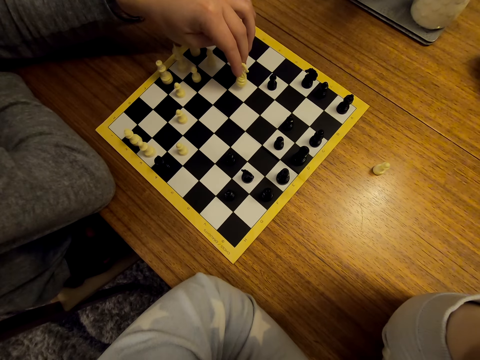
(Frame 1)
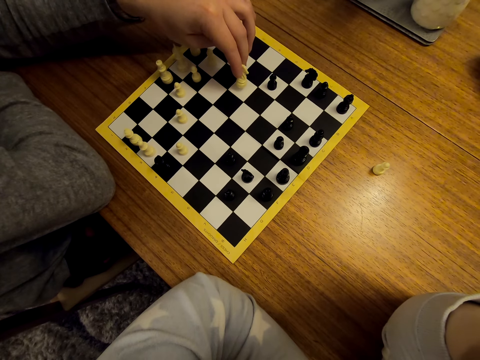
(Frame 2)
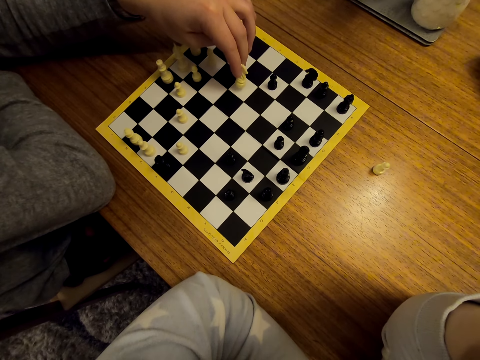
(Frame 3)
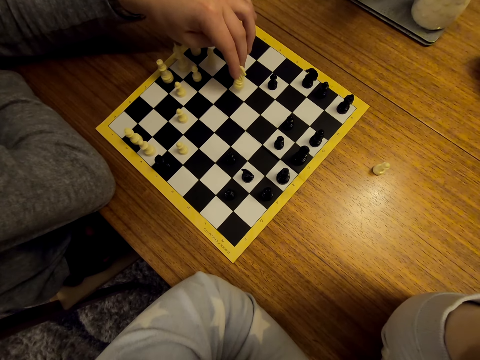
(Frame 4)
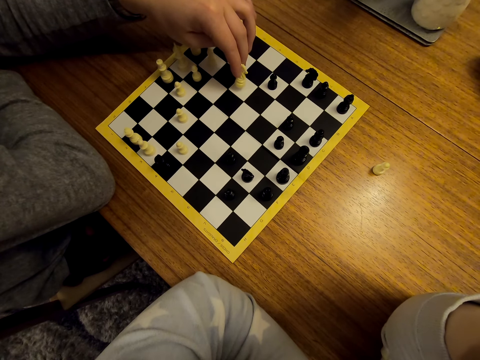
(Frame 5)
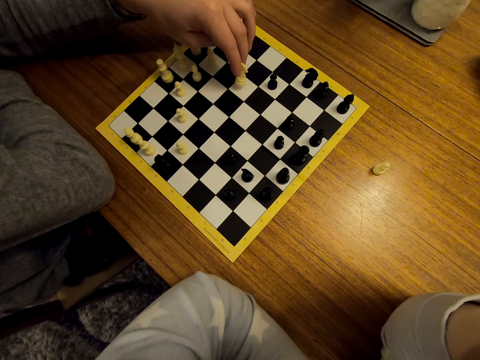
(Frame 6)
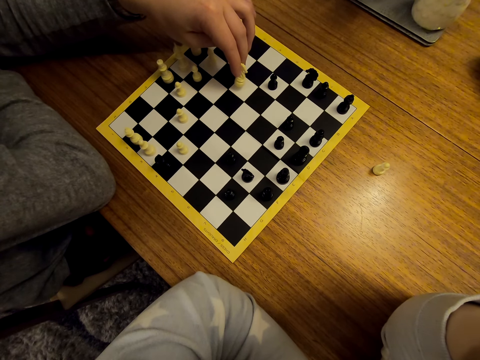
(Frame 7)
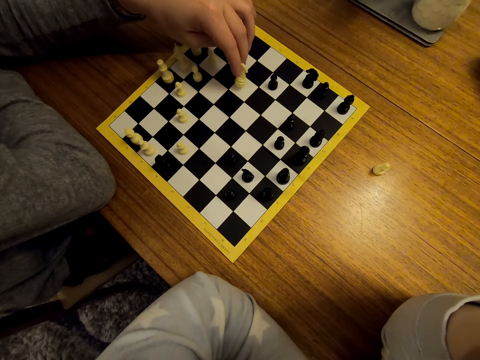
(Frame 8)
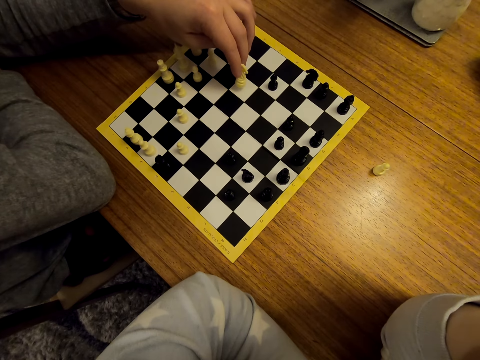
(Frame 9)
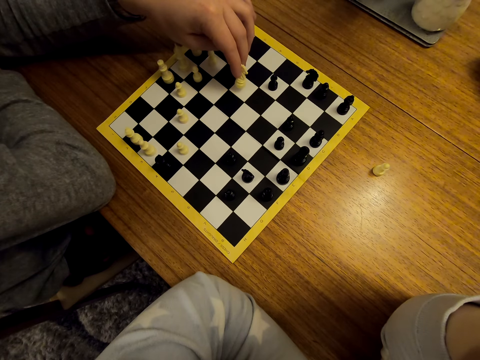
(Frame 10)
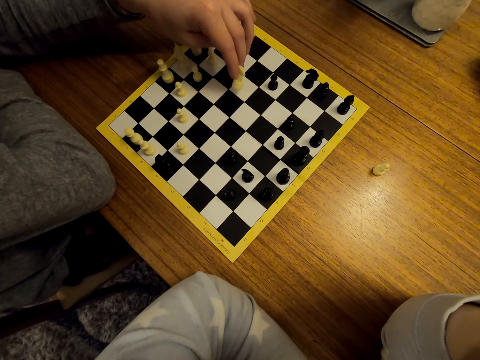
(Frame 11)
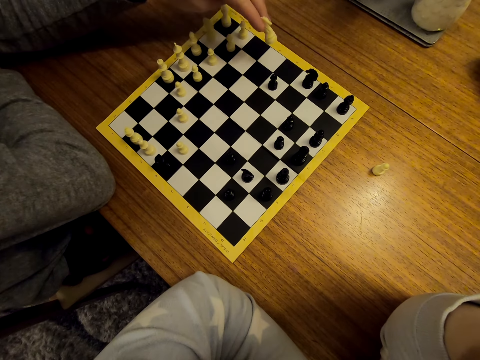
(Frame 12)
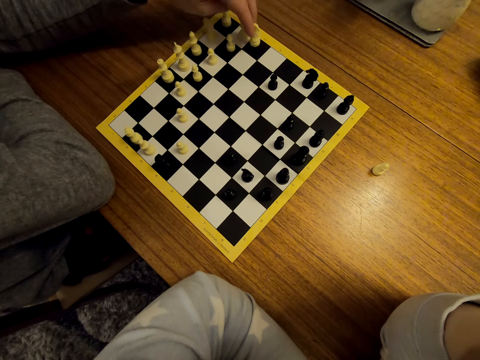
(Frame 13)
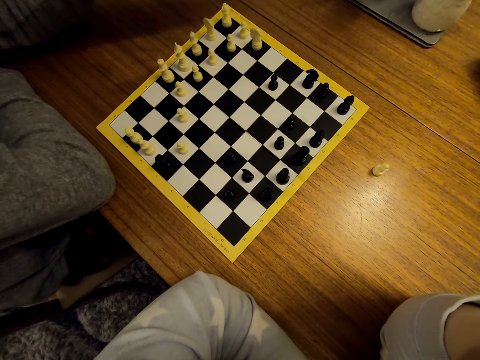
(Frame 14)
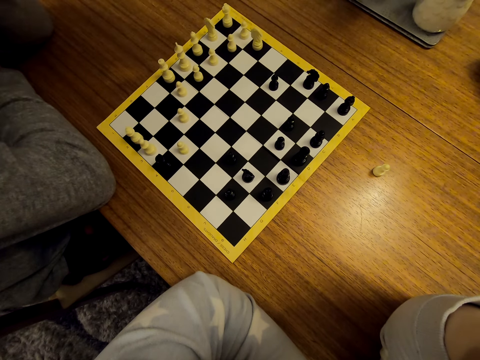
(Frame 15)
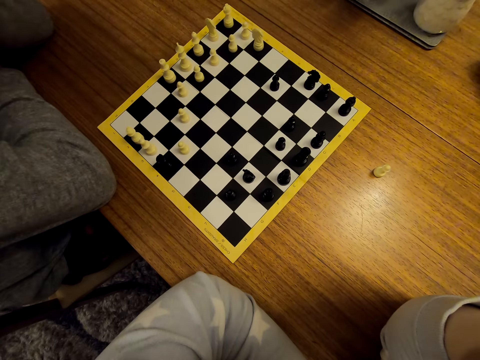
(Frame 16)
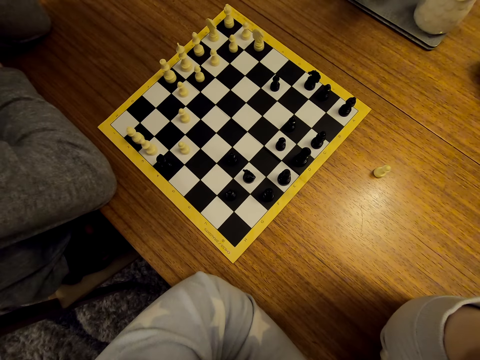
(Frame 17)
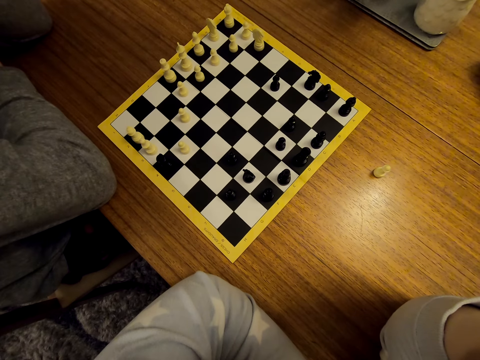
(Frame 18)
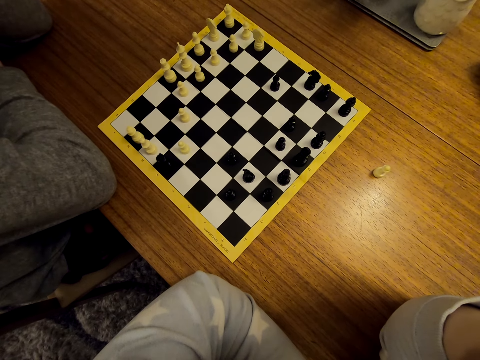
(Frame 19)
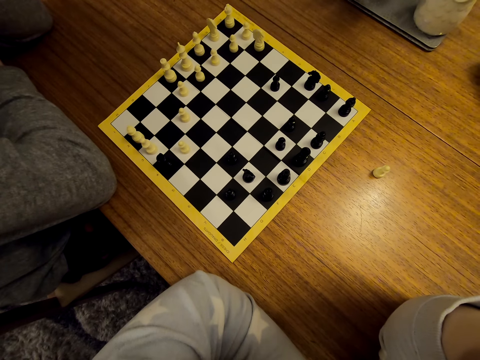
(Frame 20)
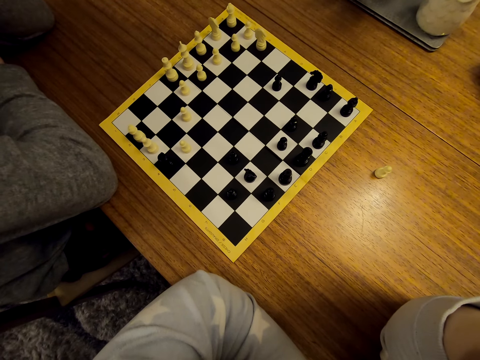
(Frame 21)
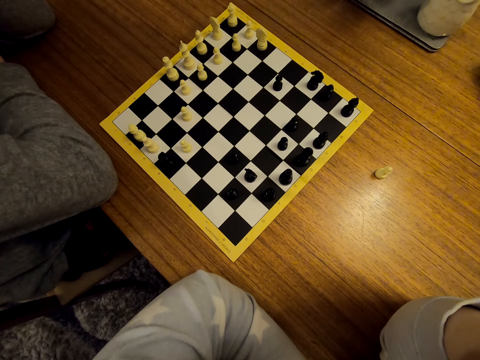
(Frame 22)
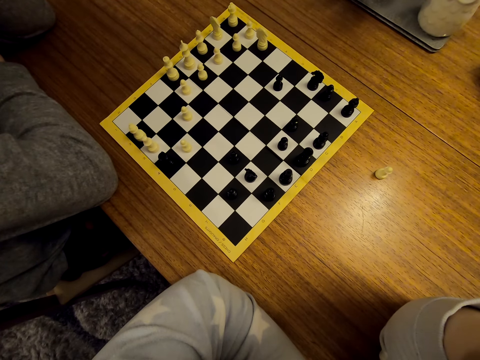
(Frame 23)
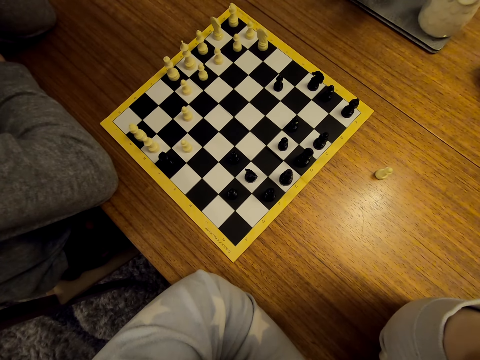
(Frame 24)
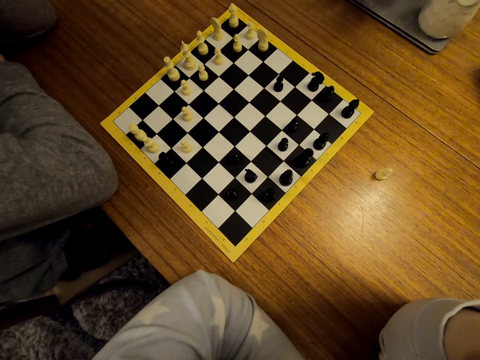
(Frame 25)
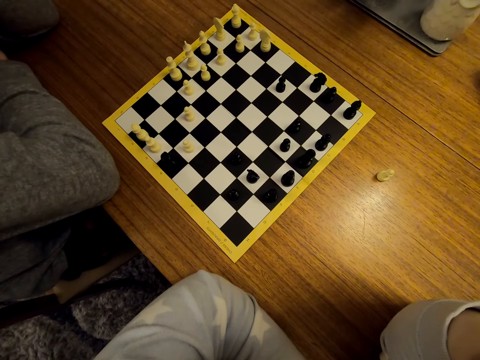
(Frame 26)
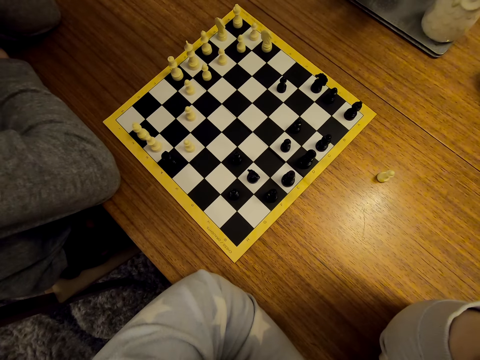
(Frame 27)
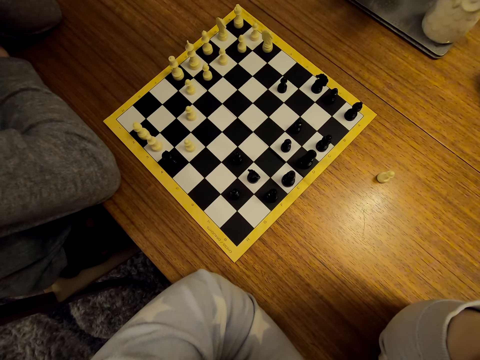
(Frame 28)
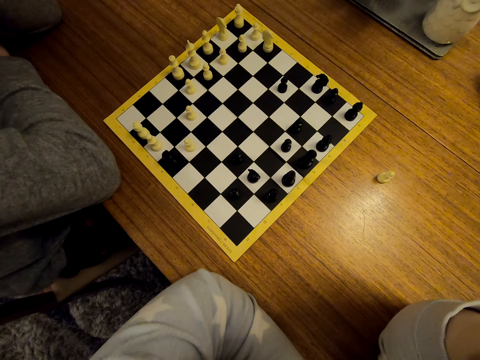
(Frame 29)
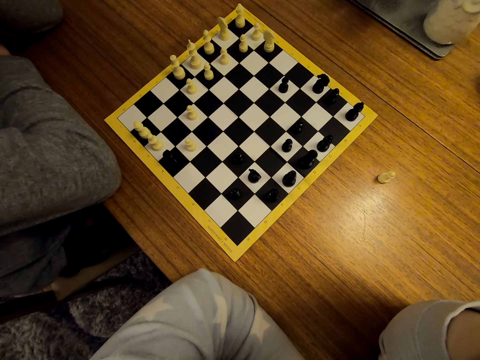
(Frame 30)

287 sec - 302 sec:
A man moves the chess piece. The camera wearer places the pawn on the chess board.

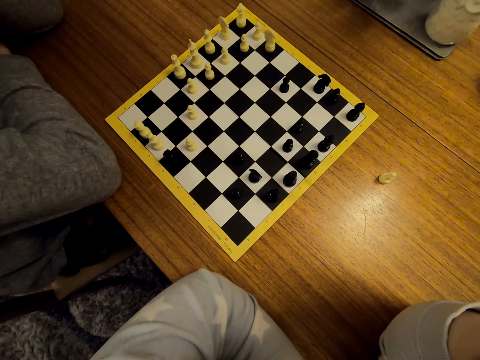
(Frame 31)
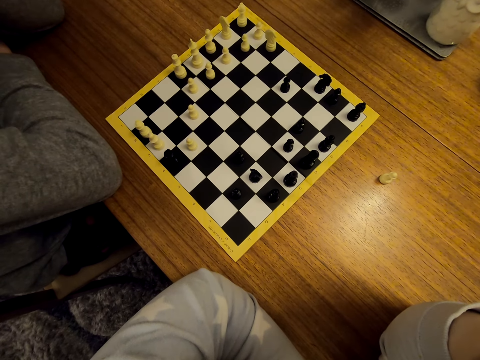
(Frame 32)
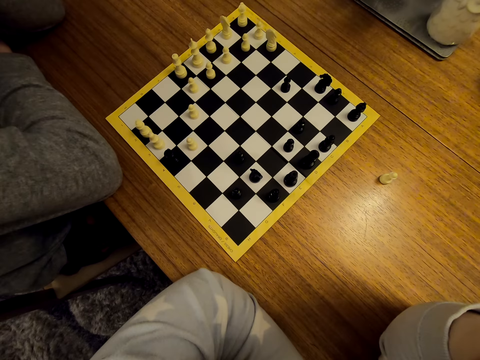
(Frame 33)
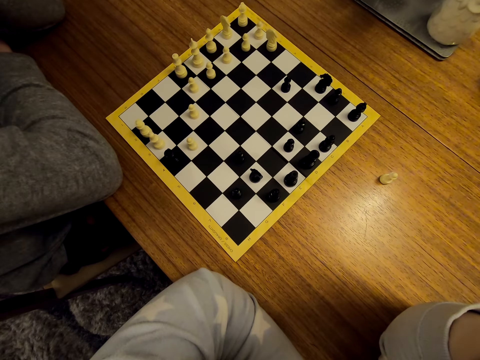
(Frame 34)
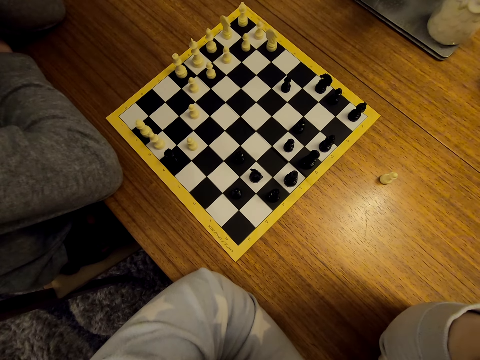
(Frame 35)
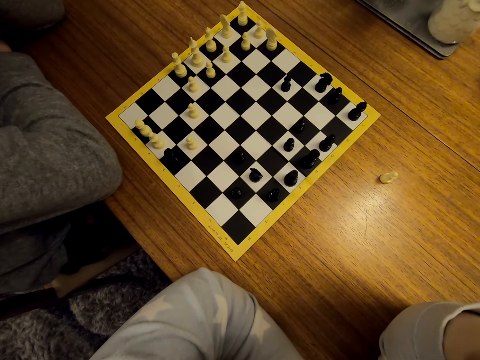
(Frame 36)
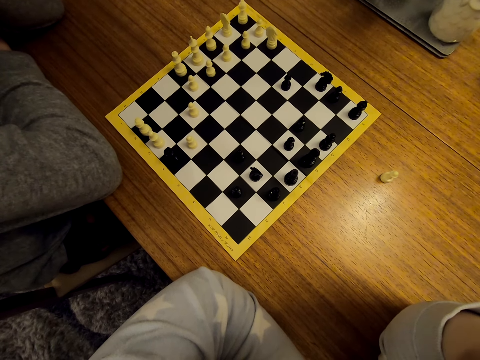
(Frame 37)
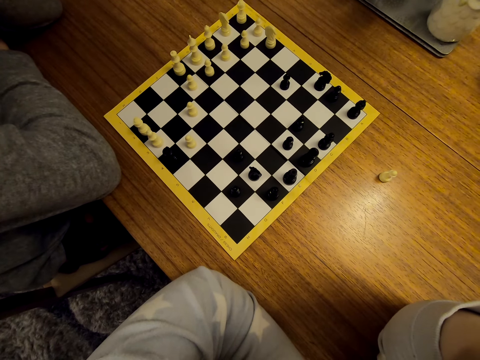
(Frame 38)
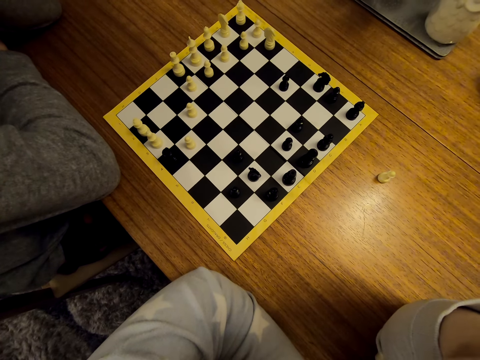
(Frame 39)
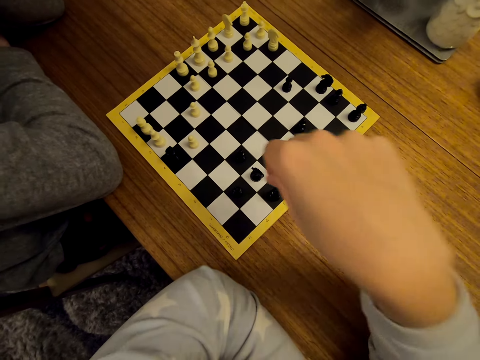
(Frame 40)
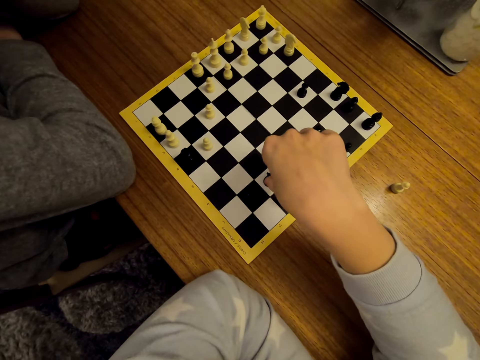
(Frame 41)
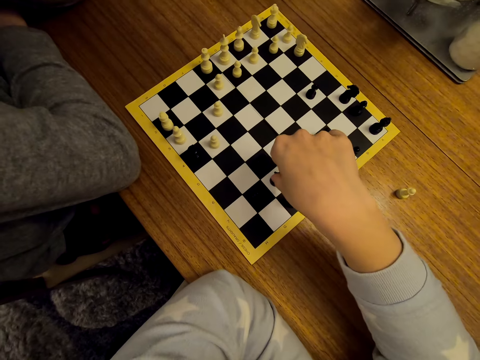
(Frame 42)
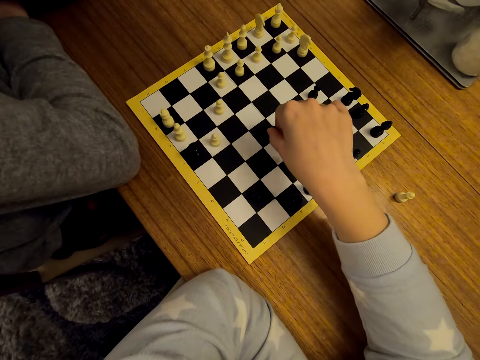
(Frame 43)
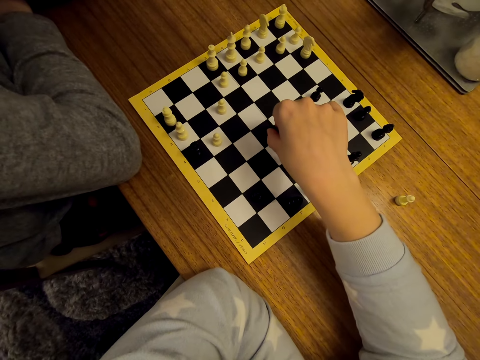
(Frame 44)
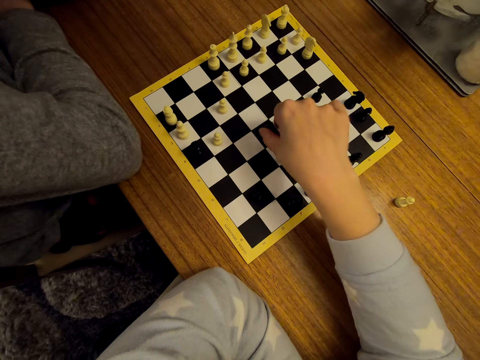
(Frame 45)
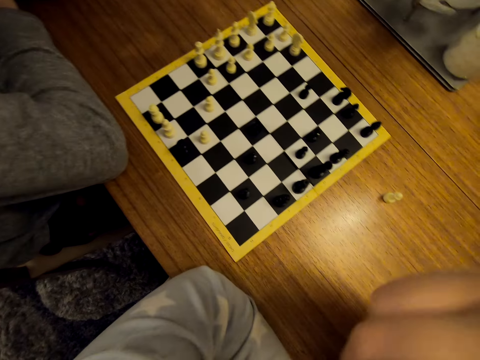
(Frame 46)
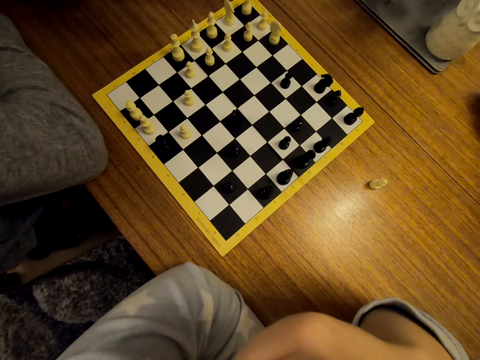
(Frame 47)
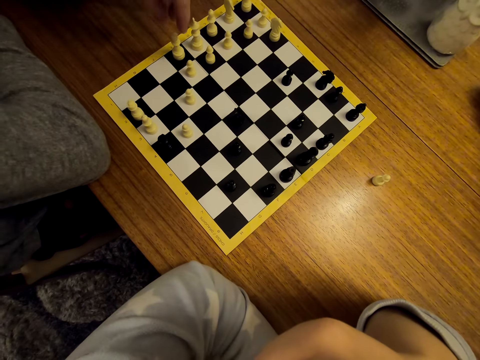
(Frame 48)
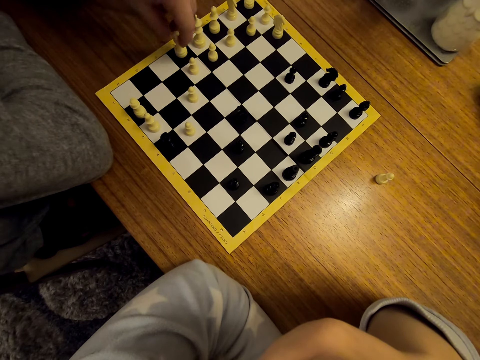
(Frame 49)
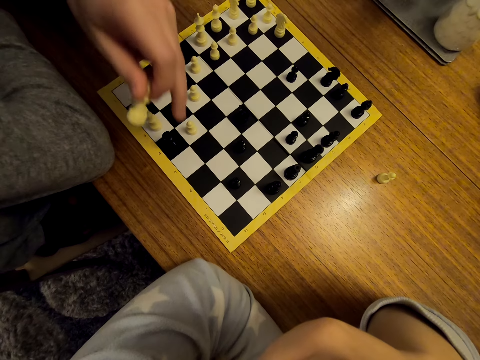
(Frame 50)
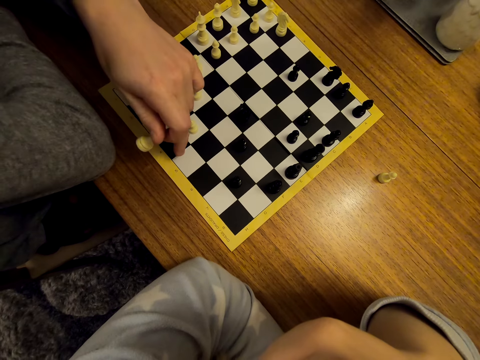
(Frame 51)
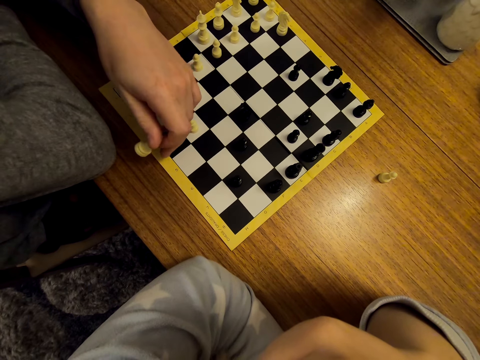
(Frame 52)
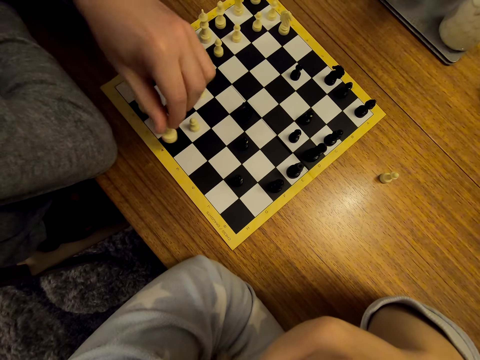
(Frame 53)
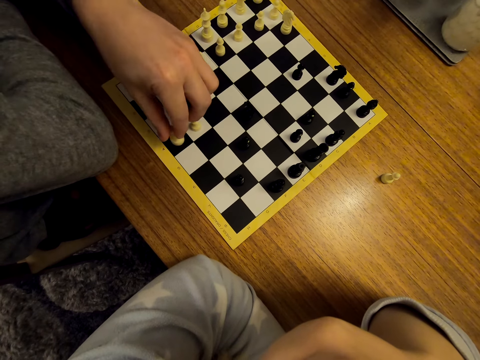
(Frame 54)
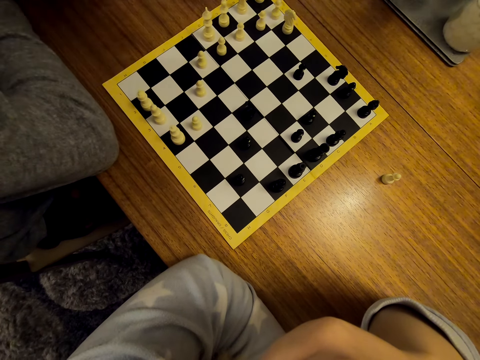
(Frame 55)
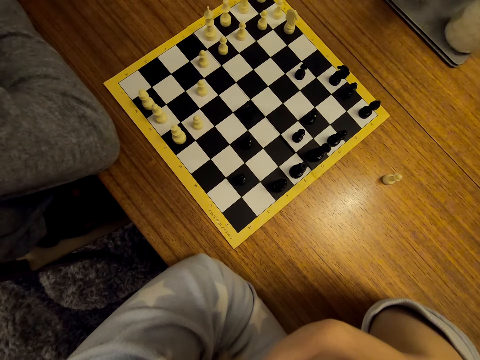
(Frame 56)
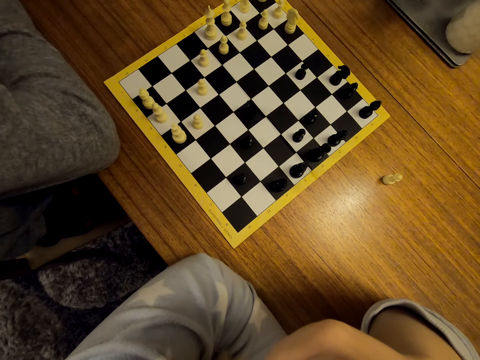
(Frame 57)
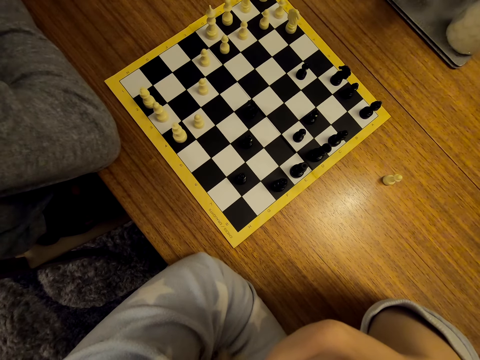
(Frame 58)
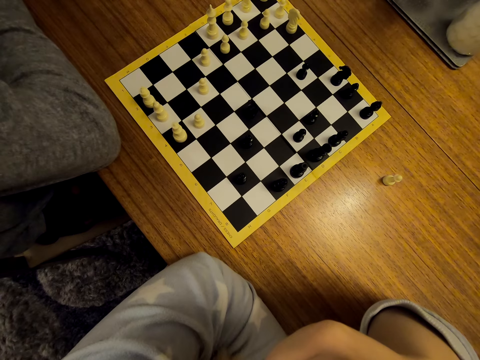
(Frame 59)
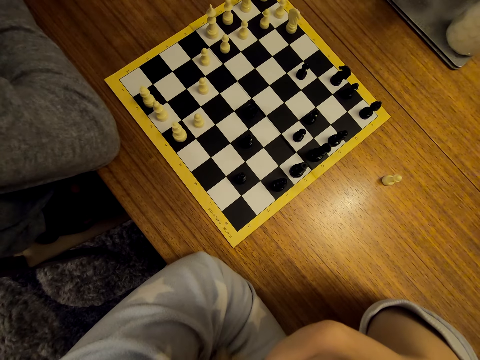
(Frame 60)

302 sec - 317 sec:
The camera wearer holds the pawn. They move the chess pieces. They place the pawn on the chess board. A man holds the pawn. The man moves the chess piece. The man places the pawn on the chess board.
